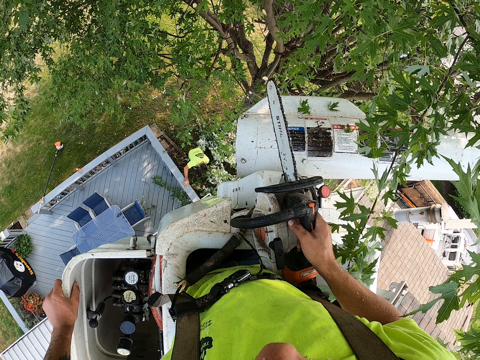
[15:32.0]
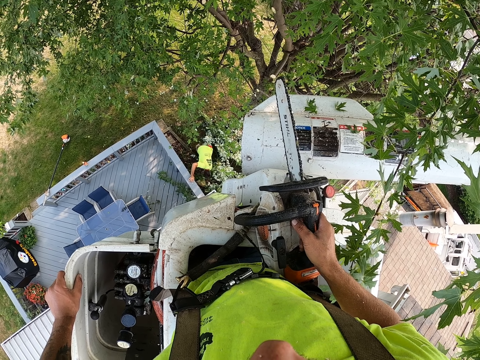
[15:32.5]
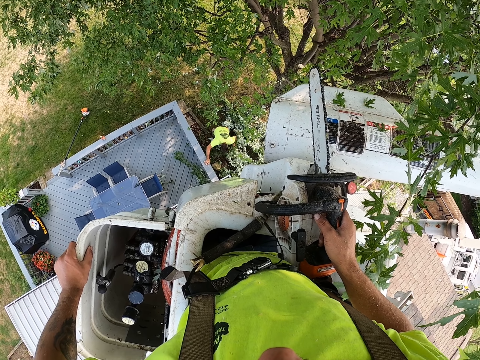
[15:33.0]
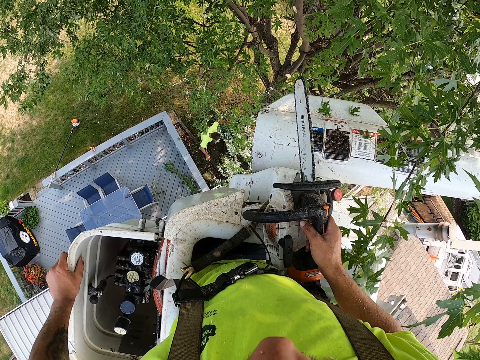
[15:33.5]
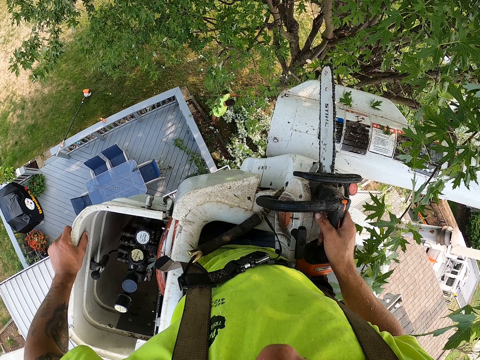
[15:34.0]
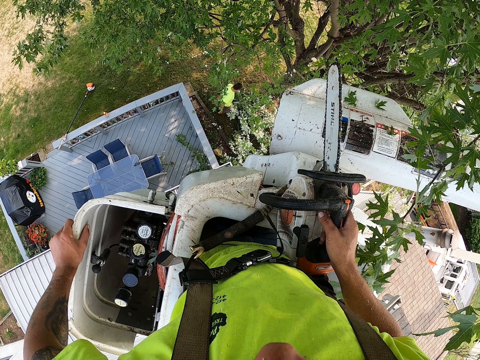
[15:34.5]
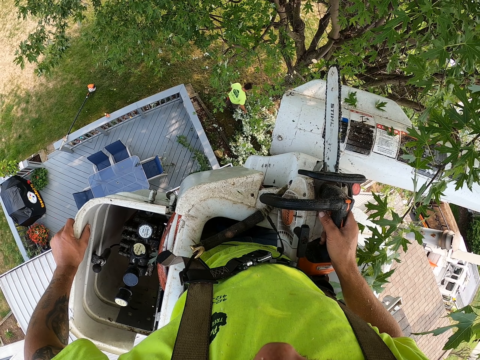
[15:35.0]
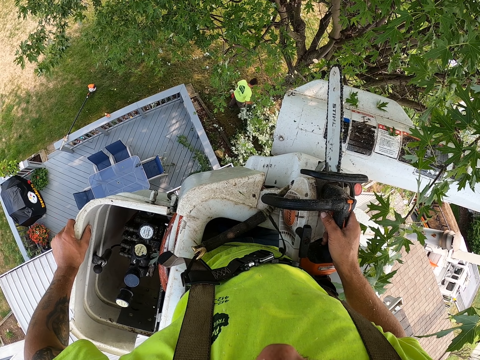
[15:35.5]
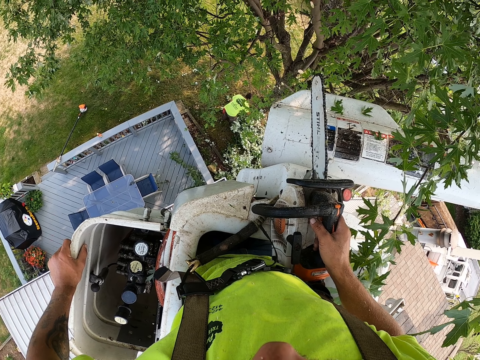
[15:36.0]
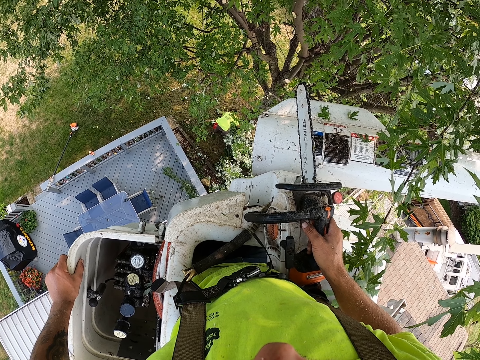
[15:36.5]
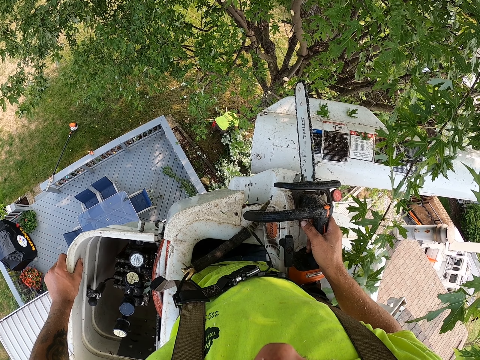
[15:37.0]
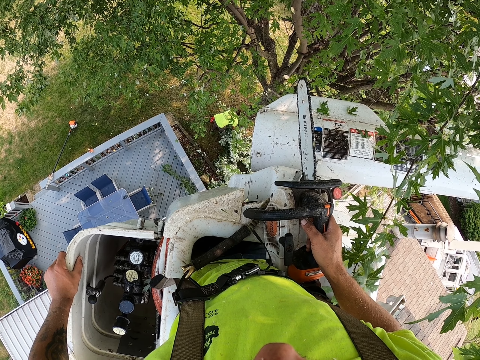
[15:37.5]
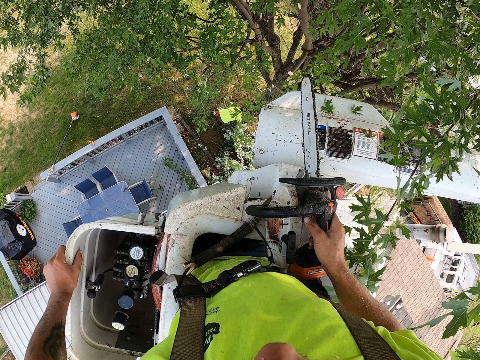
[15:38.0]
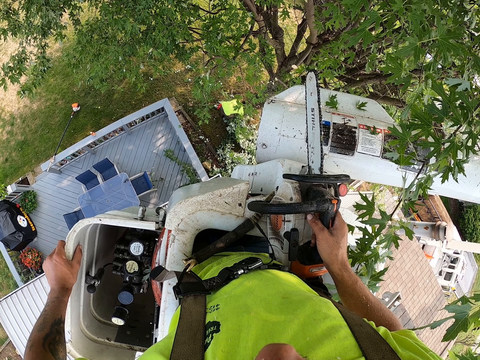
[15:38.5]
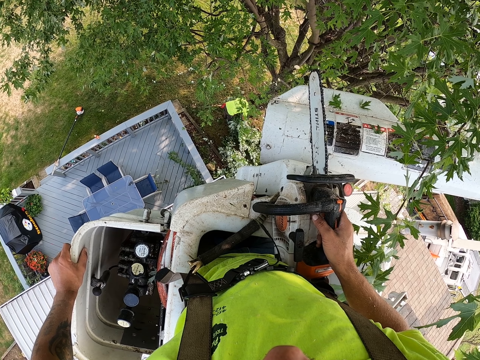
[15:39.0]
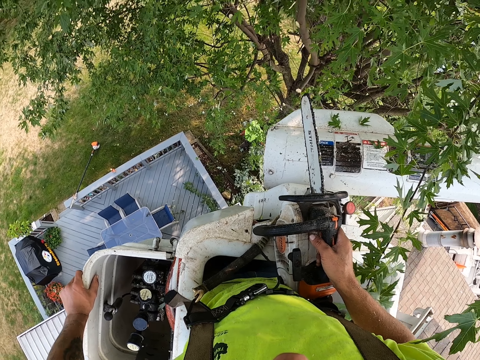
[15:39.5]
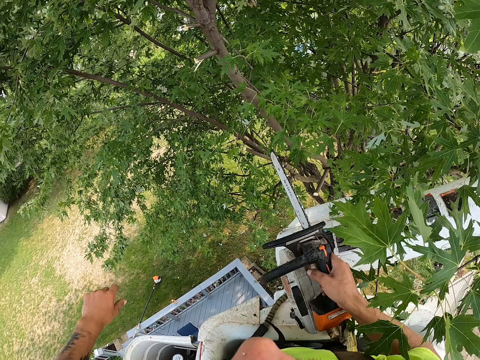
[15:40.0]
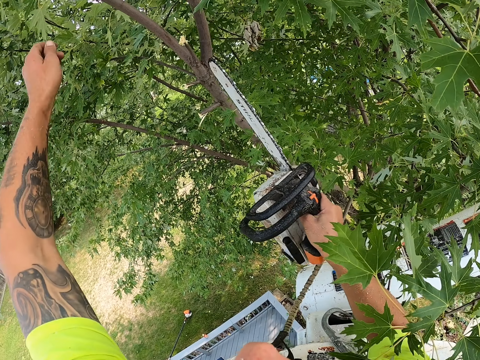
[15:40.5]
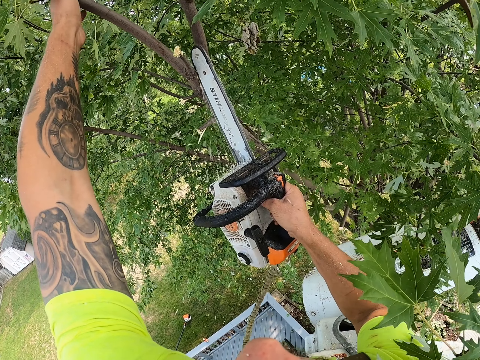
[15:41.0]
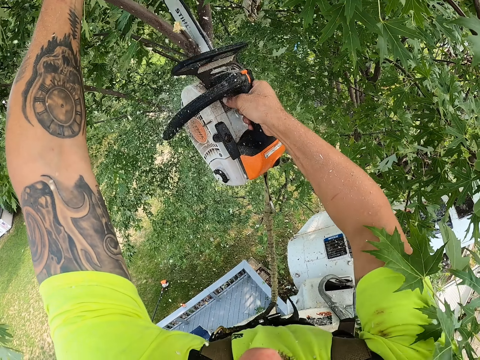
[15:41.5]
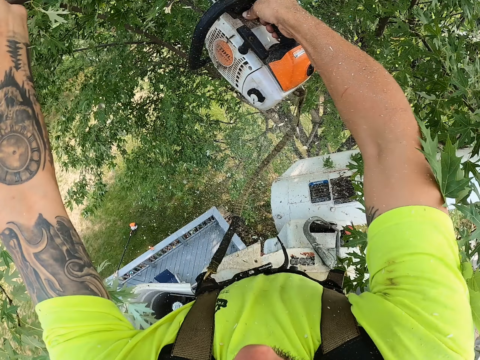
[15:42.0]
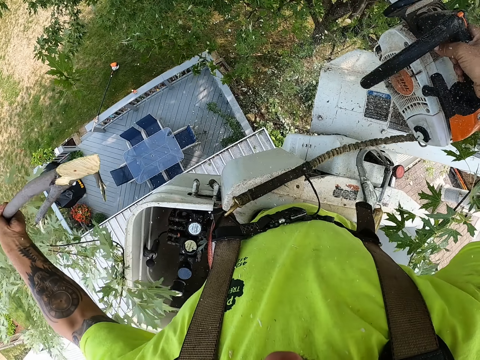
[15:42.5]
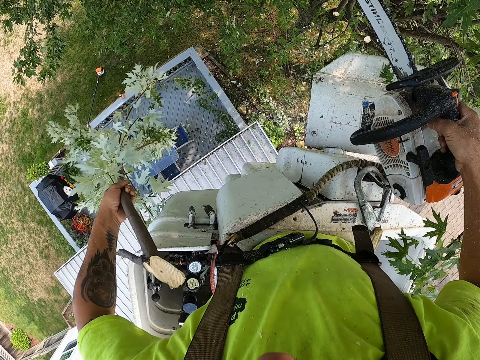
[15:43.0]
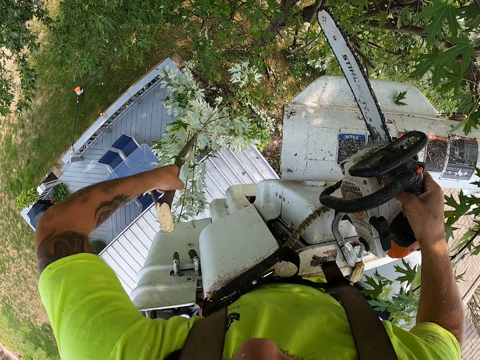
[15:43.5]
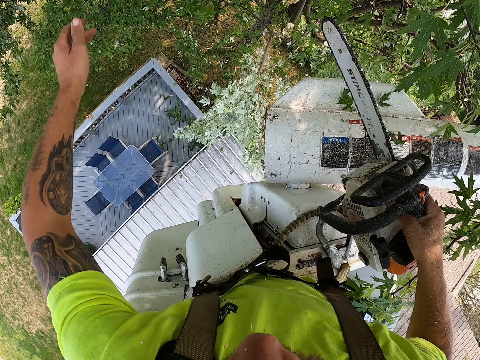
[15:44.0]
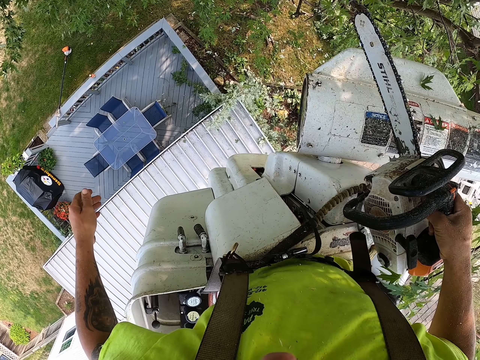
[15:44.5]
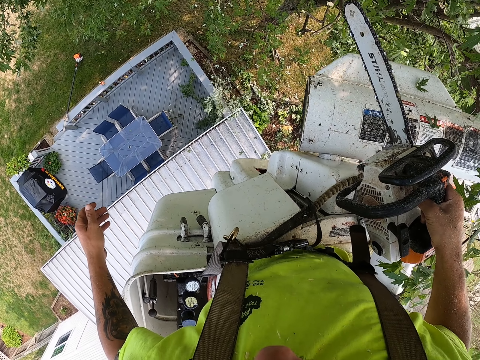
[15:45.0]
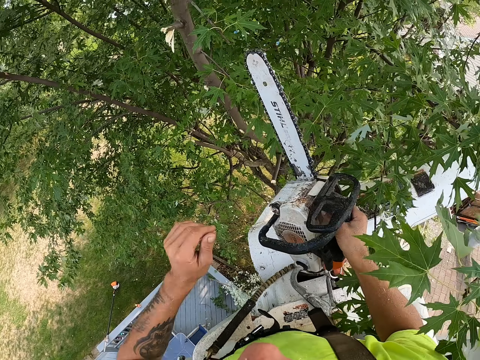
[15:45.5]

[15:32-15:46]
The man drops the branches on the grass with his left hand. The man picks the branches from the ground with his left hand and drops the branches on the grass with his left hand. The man picks the branches from the ground with both hands. The man carries the twigs. The camera wearer holds a branch with his left hand. He cuts the branch from the tree with the chainsaw with his right hand. He throws the branch on the grass with his left hand.

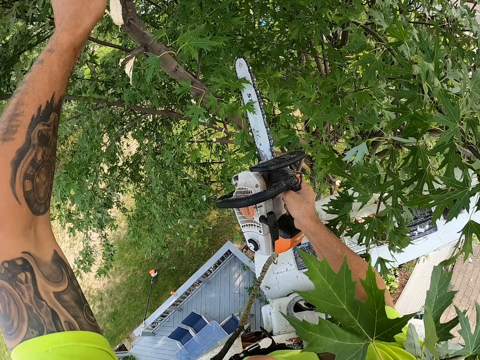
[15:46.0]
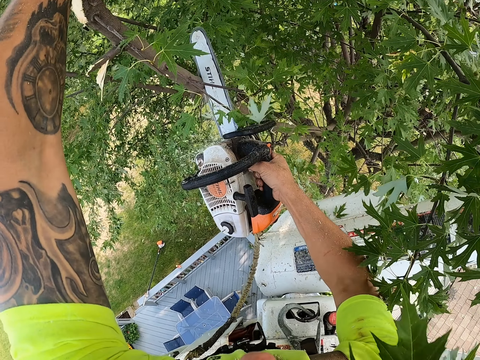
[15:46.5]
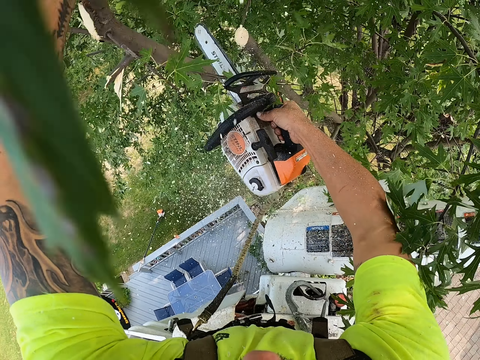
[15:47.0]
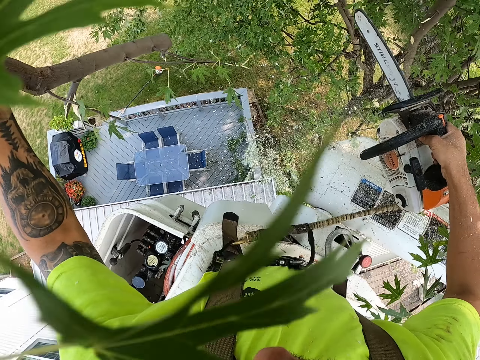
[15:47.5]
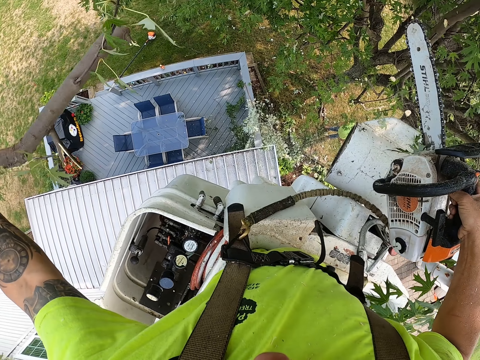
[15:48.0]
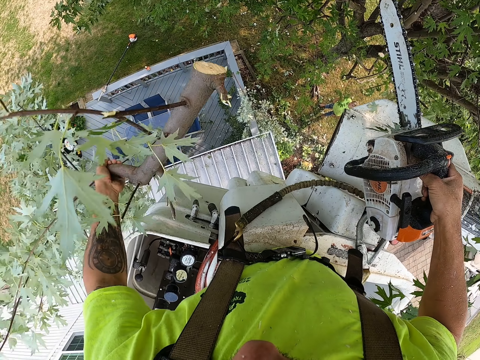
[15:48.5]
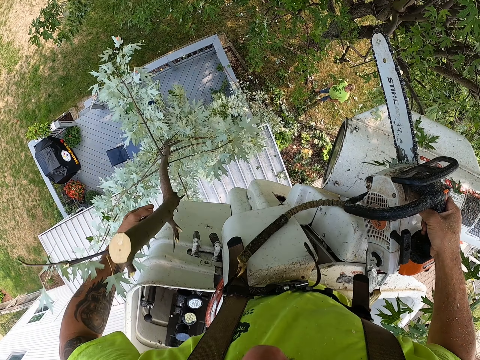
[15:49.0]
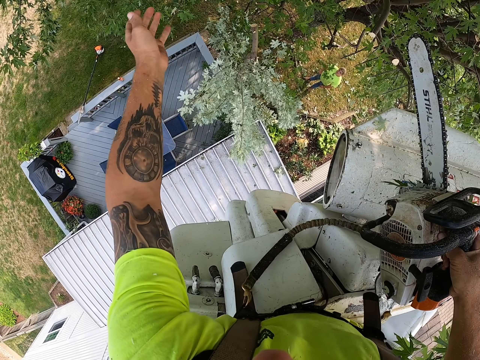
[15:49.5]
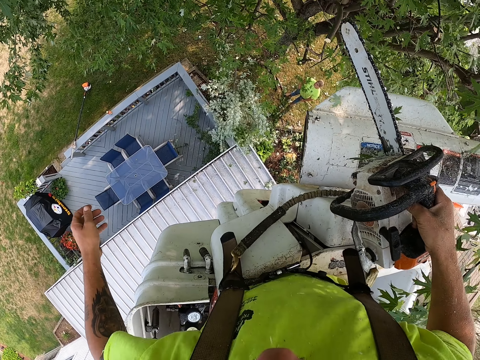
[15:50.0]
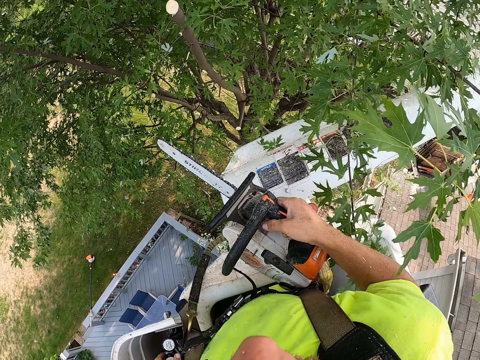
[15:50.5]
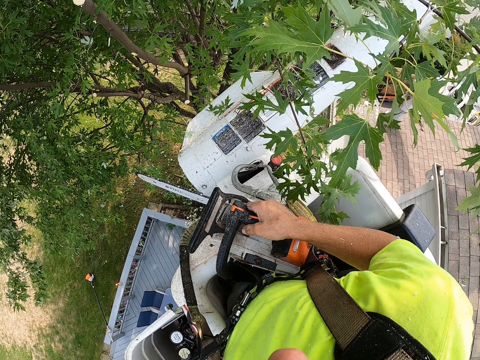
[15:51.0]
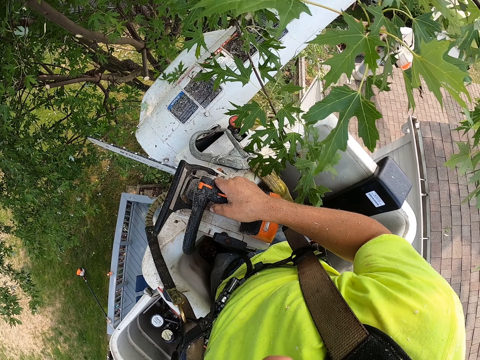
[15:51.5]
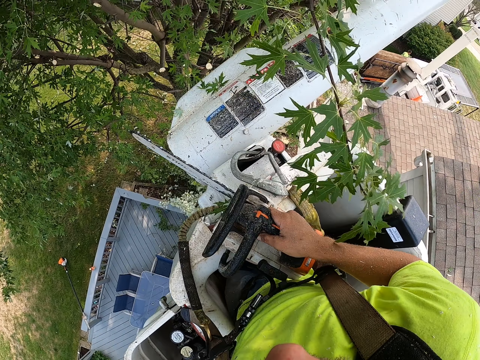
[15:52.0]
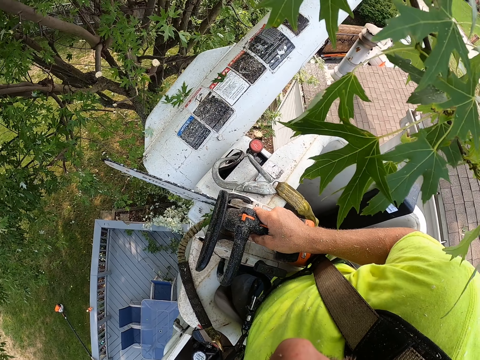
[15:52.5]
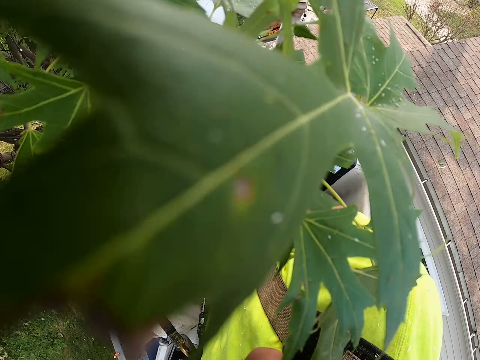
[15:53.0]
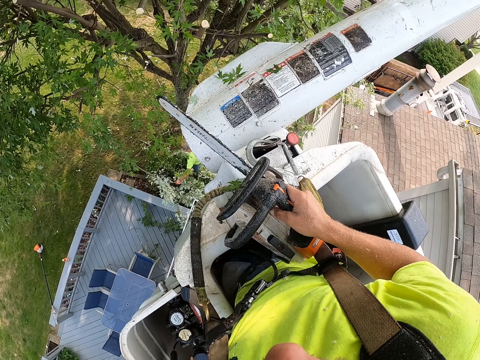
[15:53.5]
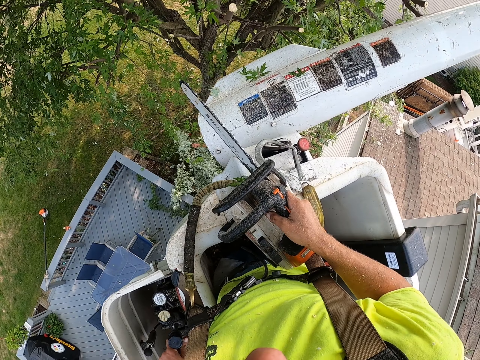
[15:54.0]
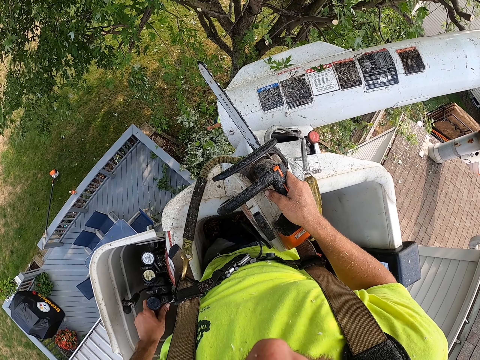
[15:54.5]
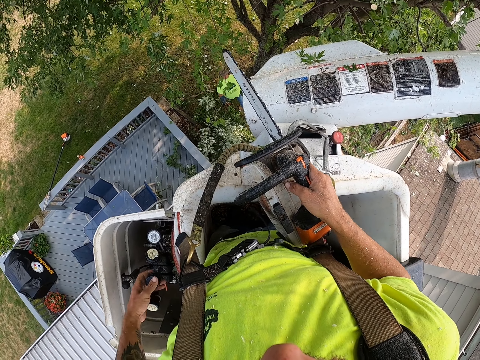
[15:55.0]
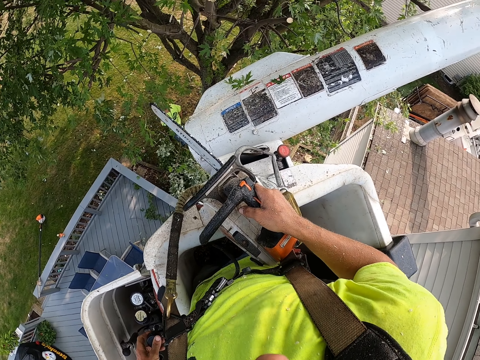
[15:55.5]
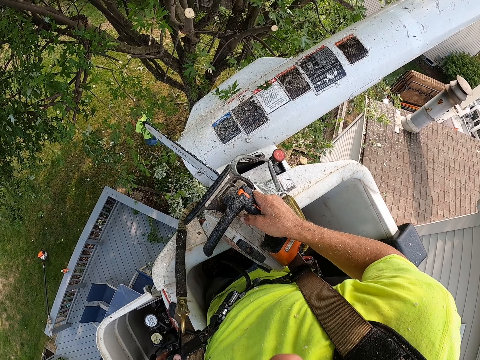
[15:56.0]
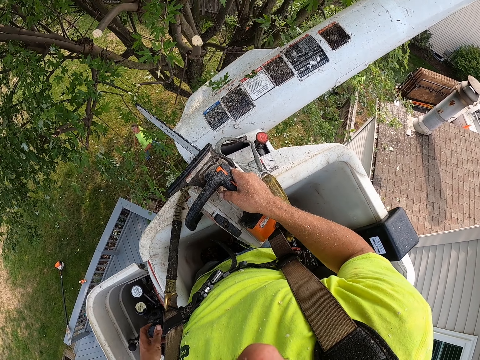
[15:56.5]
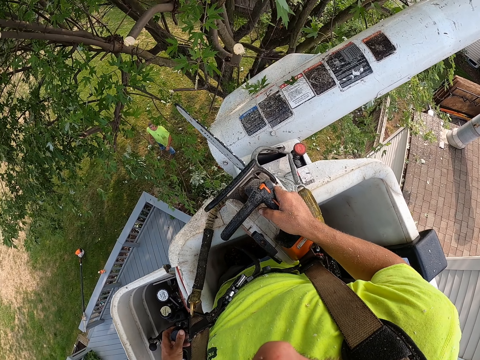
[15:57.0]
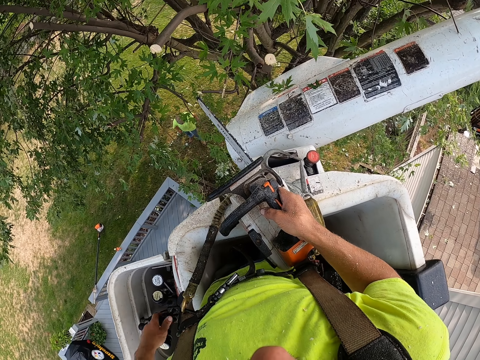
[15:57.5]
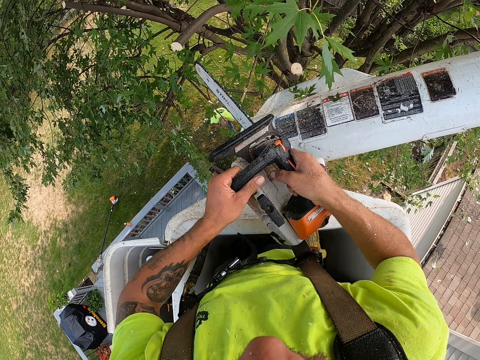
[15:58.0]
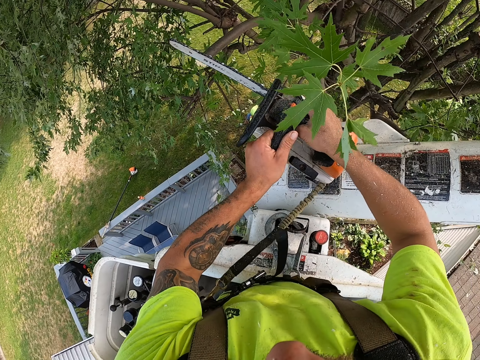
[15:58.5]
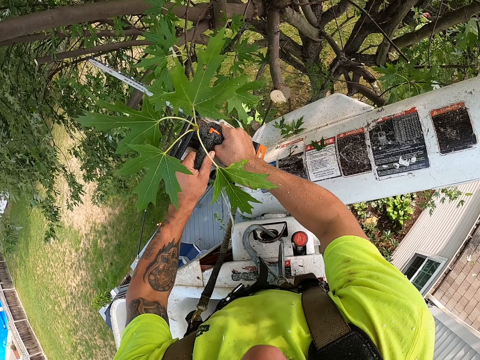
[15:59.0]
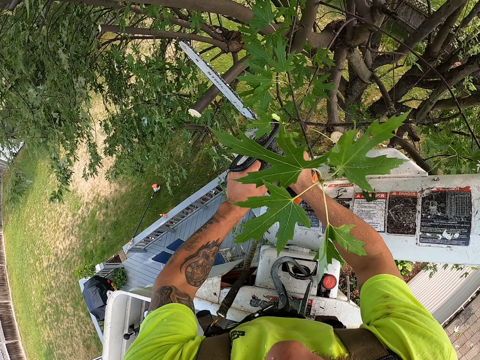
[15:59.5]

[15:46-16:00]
The camera wearer holds a branch with his left hand. He cuts the branch from the tree with the chainsaw with his right hand. He throws the branch on the grass with his left hand. He operates a boom lift lever with his left hand. He adjusts the crane. A man picks some branches from the ground with his left hand. The man drops the branches on the grass with his left hand. The man converses with the camera wearer. The camera wearer holds the chainsaw with both hands.
